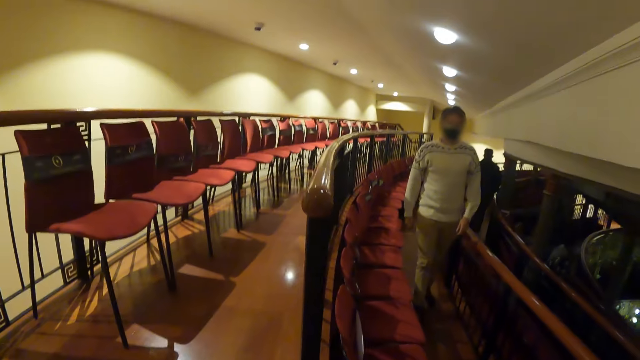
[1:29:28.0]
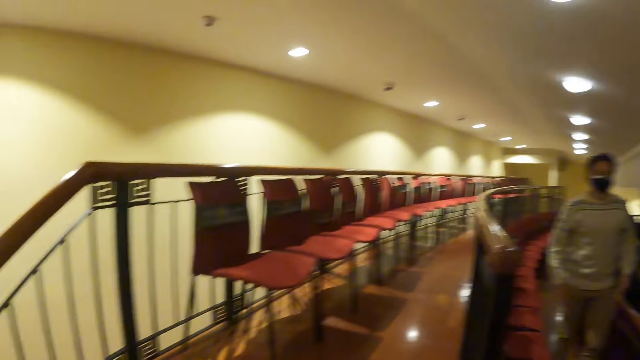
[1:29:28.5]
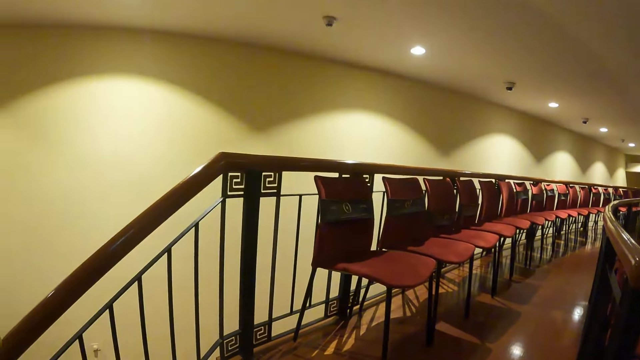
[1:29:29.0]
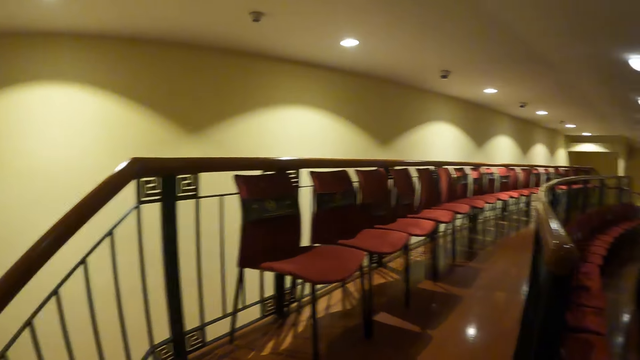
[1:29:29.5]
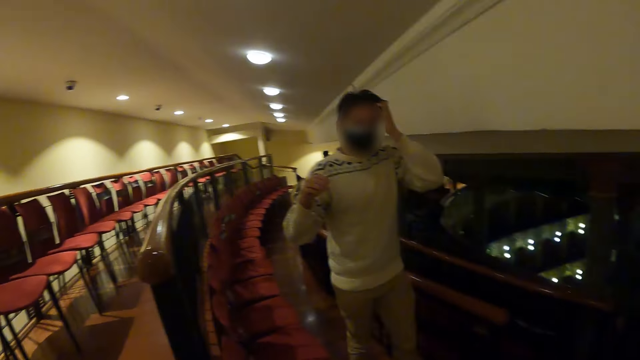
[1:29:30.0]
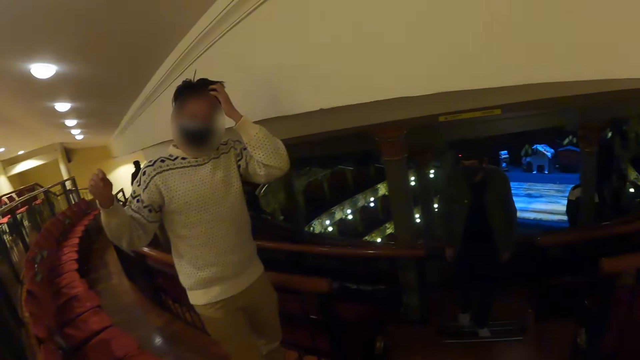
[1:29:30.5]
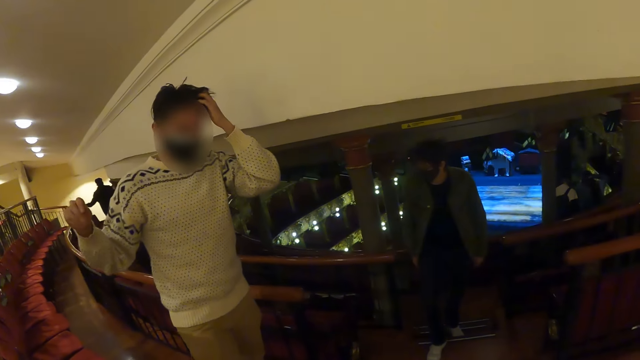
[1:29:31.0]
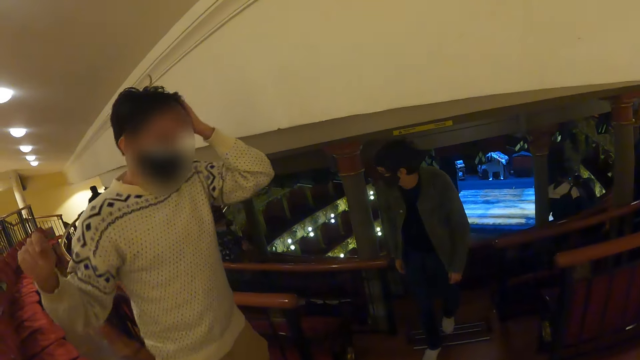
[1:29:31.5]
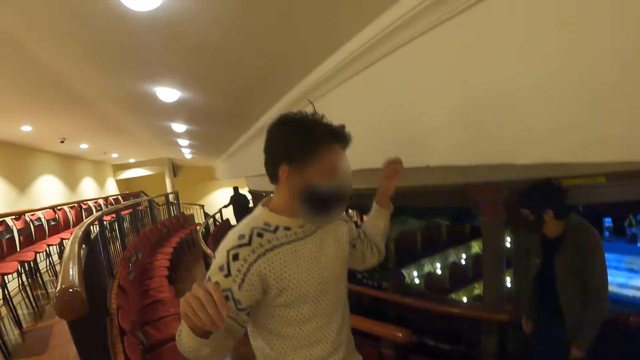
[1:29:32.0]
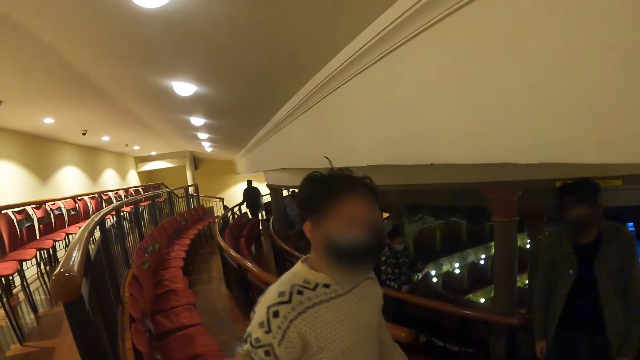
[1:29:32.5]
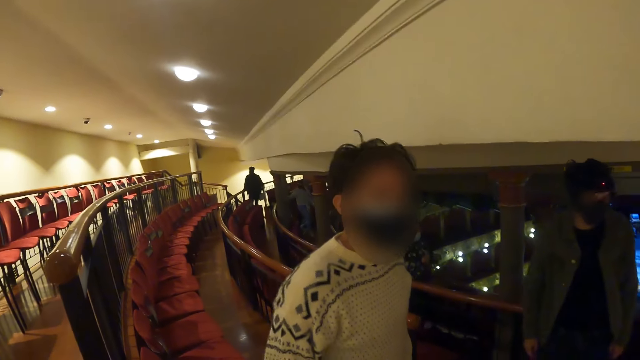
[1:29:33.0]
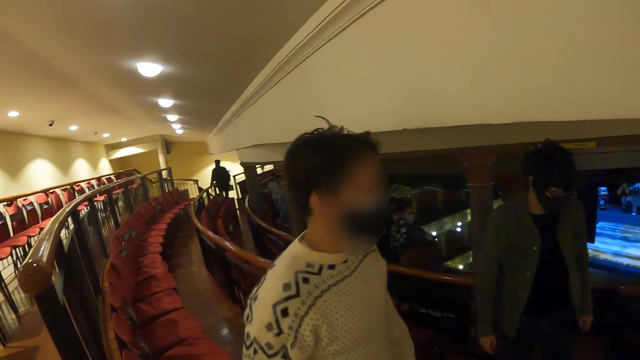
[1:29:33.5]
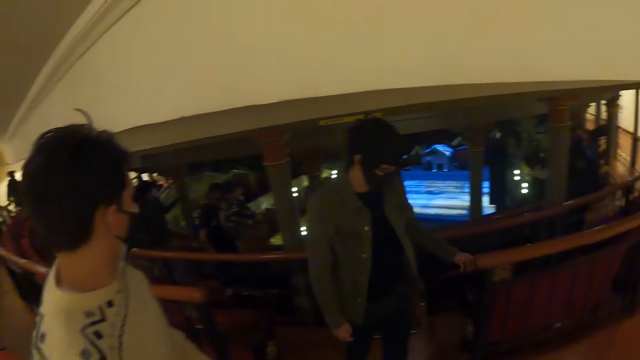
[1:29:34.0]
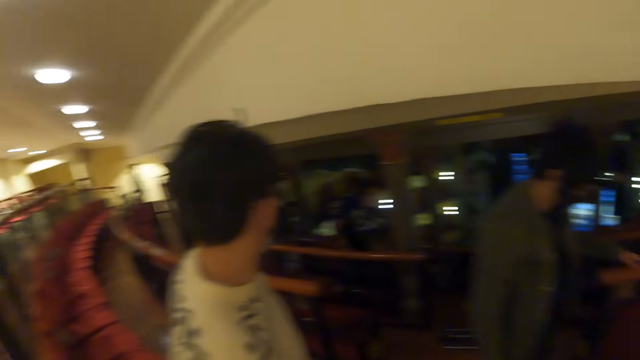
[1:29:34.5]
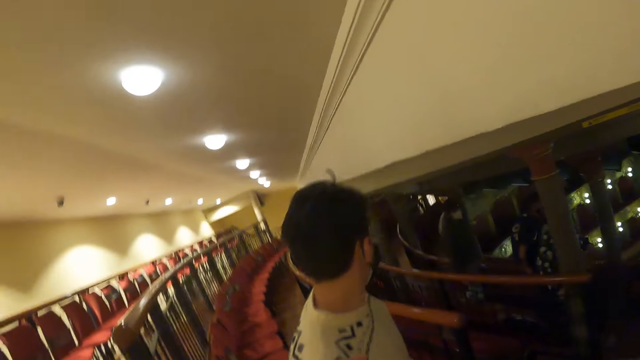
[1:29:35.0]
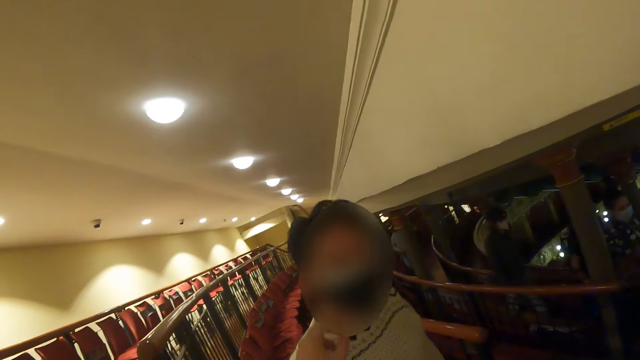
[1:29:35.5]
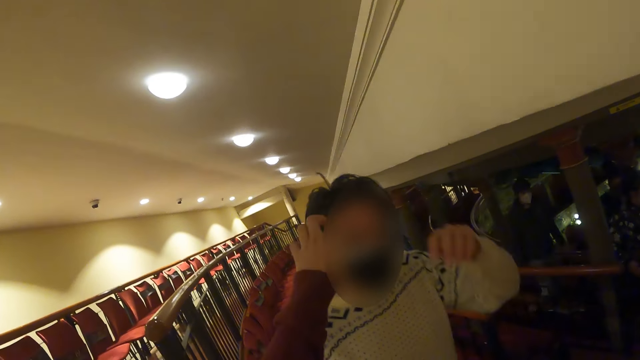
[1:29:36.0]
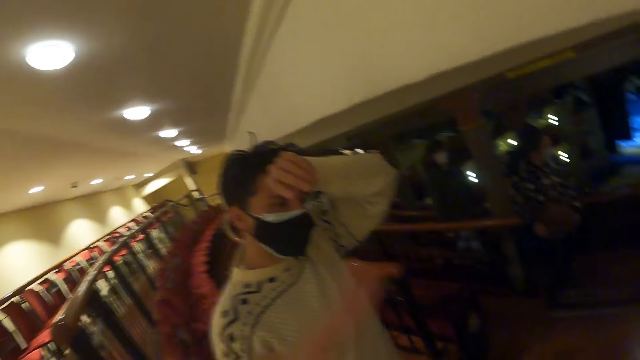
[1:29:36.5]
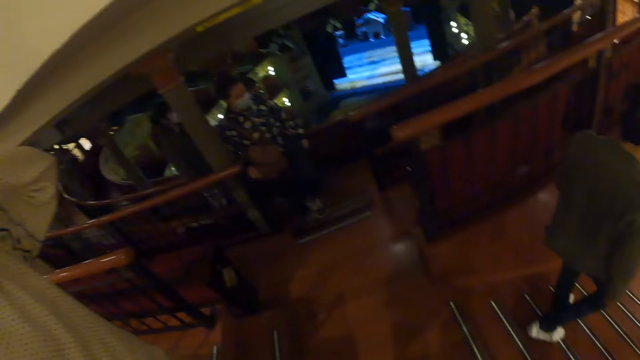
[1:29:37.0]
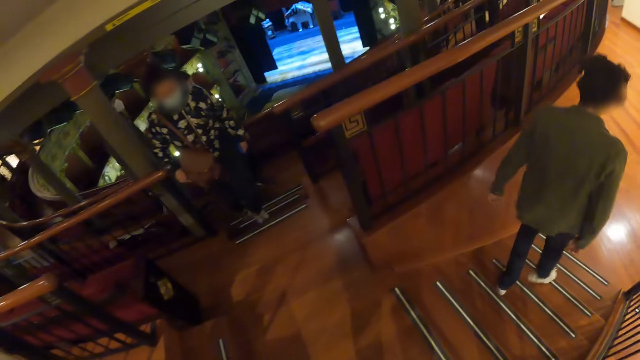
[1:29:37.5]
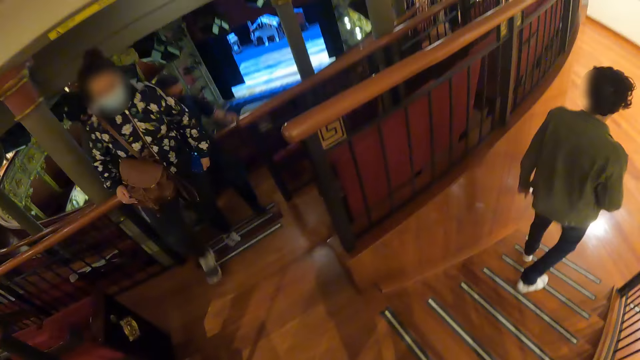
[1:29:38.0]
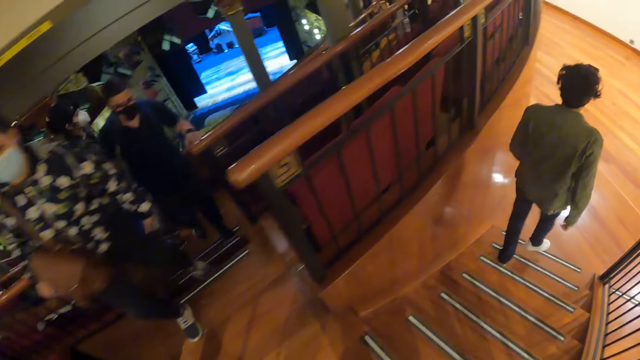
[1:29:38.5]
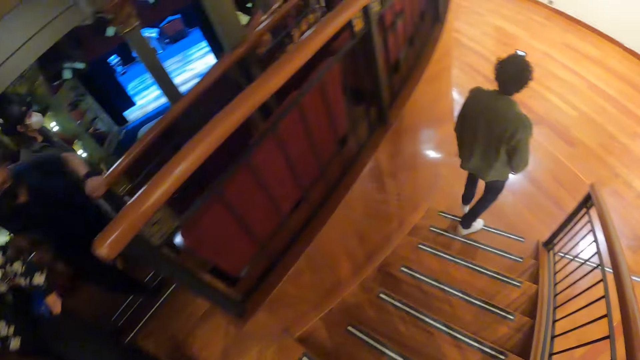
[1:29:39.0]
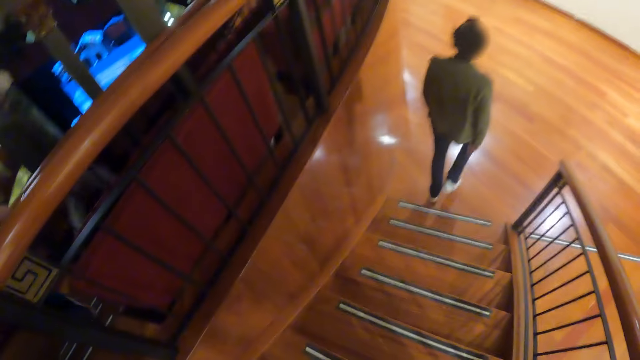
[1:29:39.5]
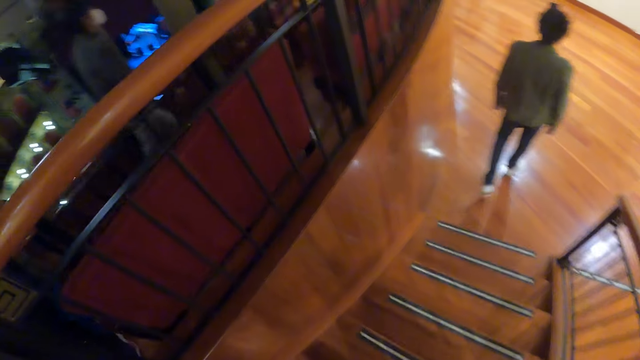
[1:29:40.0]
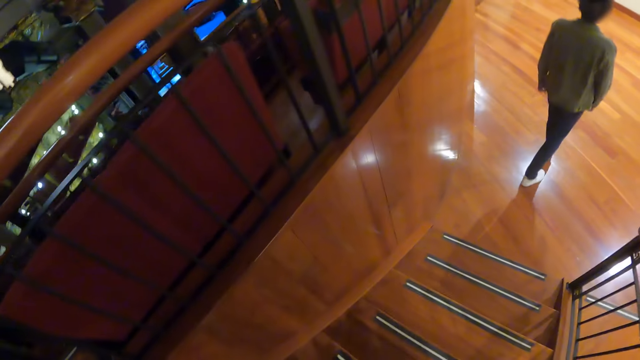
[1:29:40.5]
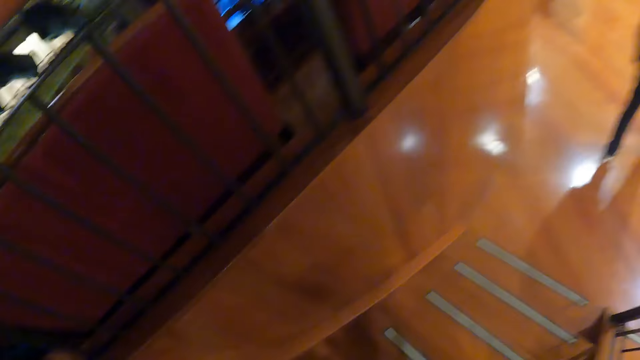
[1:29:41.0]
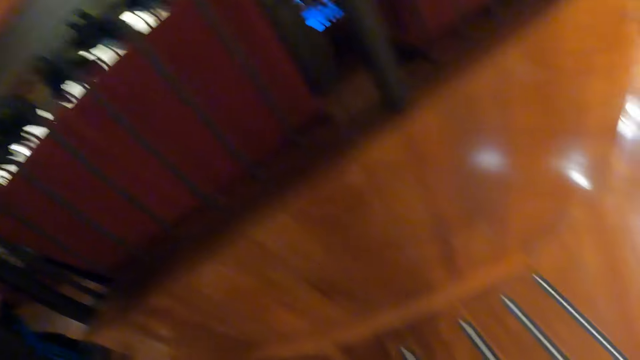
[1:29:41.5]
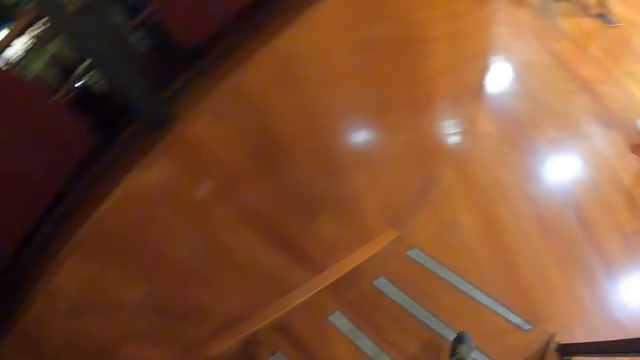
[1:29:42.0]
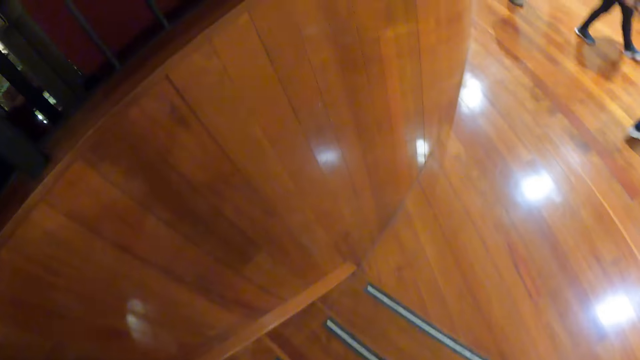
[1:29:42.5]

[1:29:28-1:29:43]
A person walks in a room. The camera wearer walks around the room. They stare at a man. The person lifts up hands. Another person walks down stairs. Another person walks in a room. The camera wearer looks around the room. They walk downstairs.

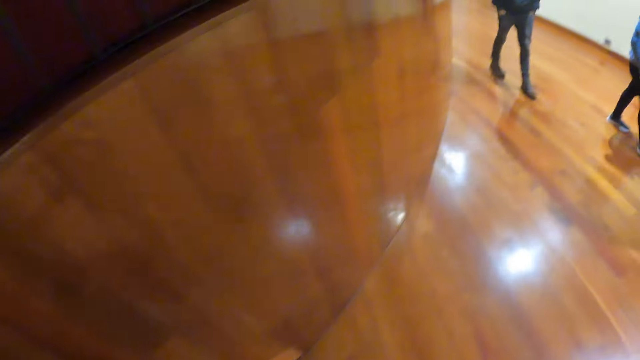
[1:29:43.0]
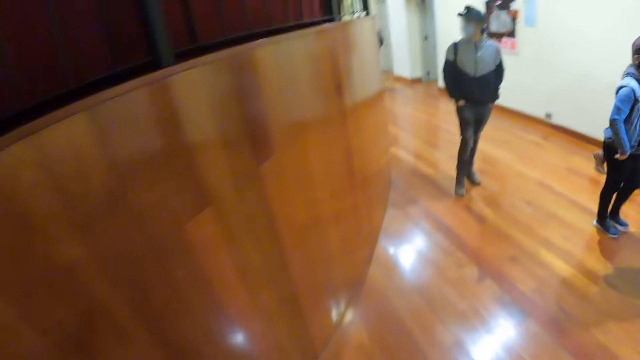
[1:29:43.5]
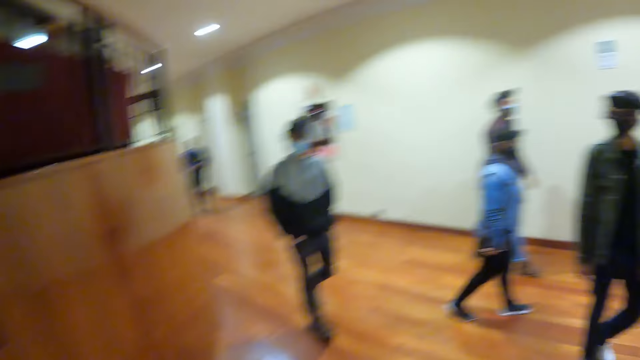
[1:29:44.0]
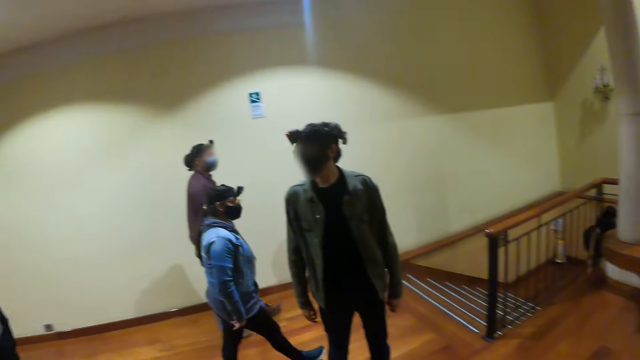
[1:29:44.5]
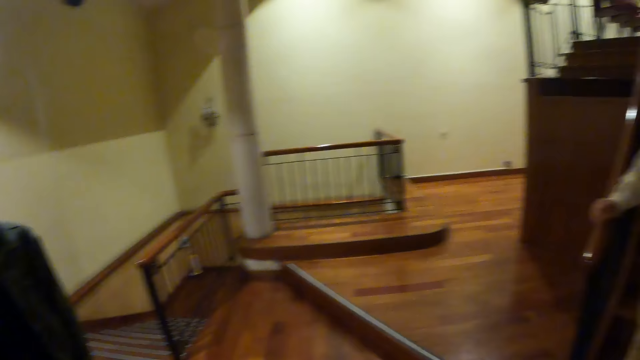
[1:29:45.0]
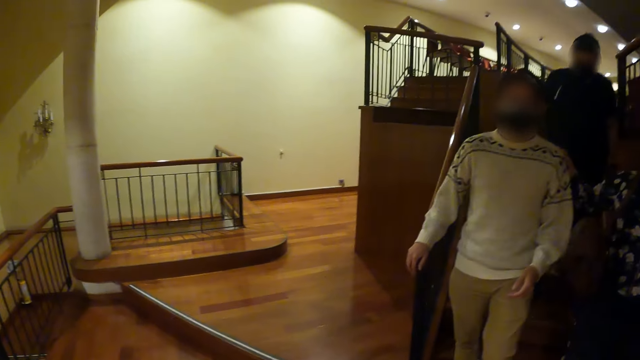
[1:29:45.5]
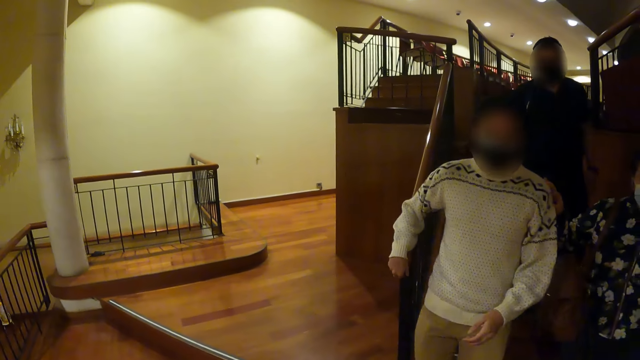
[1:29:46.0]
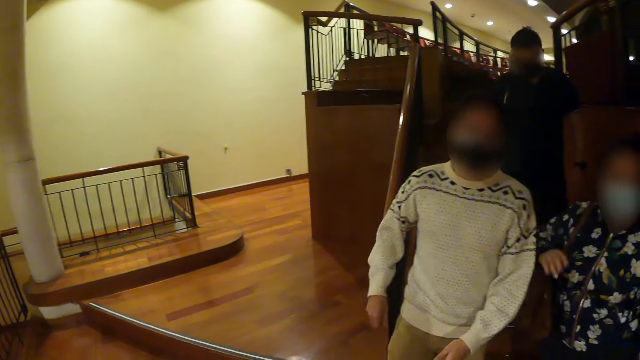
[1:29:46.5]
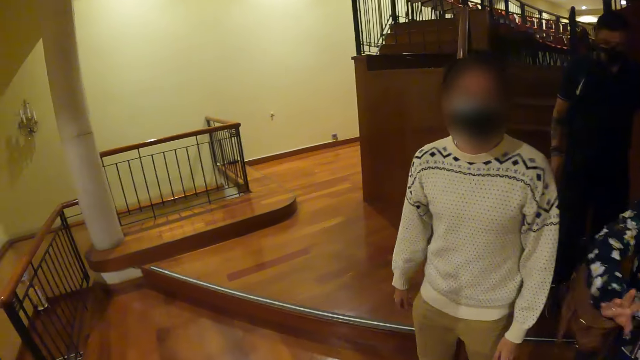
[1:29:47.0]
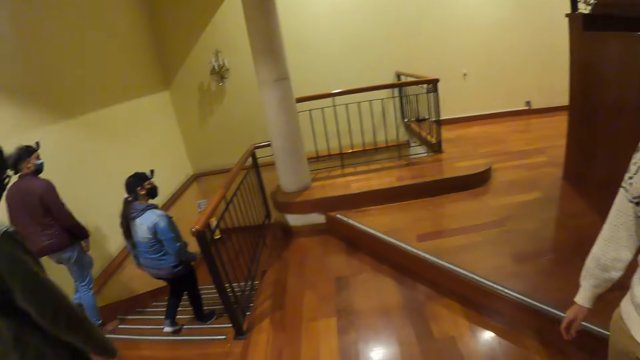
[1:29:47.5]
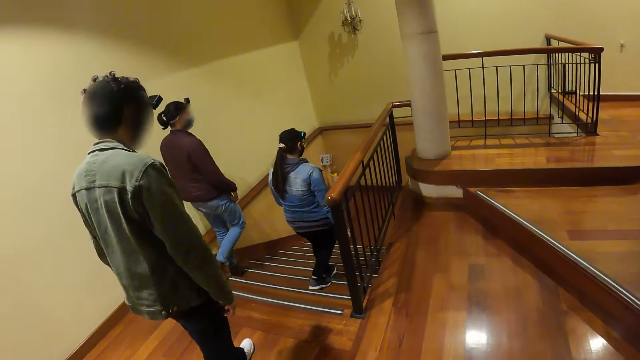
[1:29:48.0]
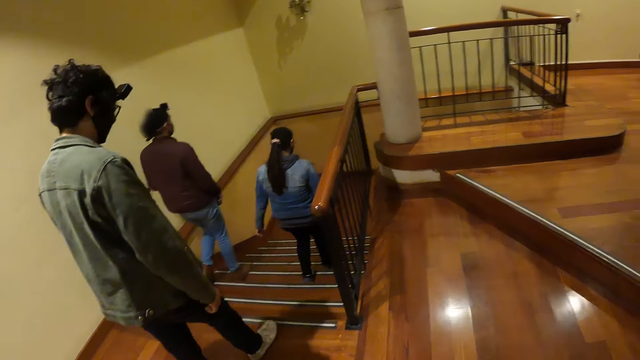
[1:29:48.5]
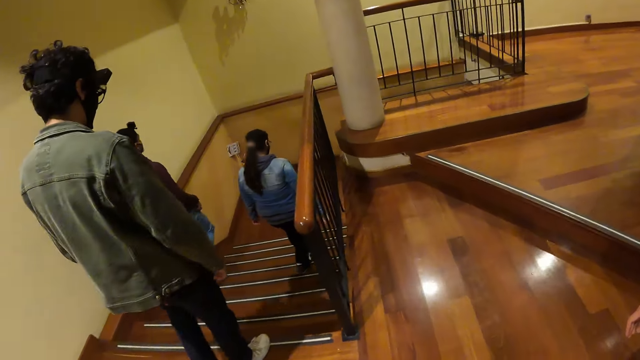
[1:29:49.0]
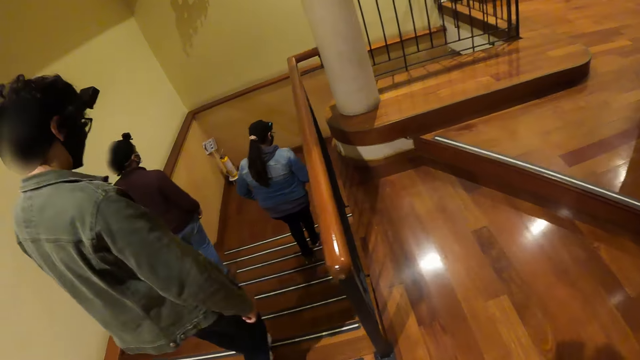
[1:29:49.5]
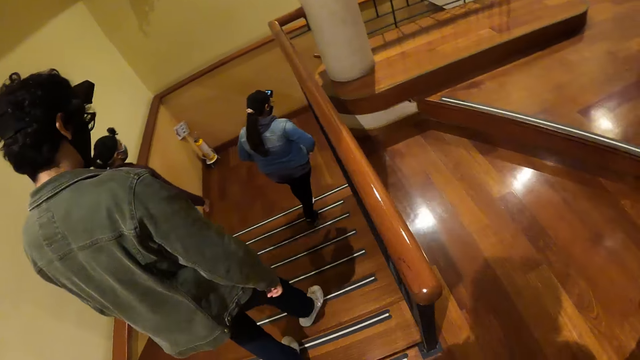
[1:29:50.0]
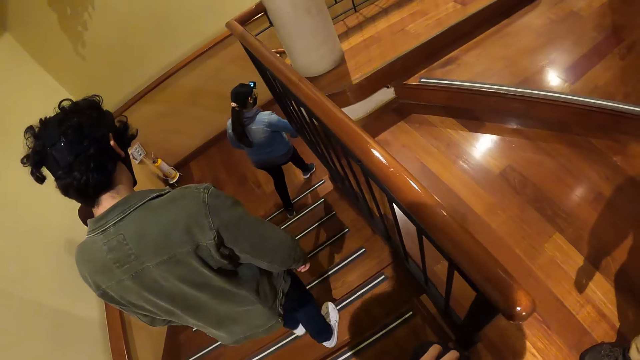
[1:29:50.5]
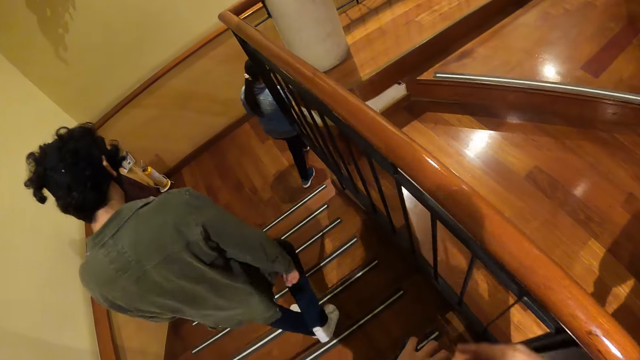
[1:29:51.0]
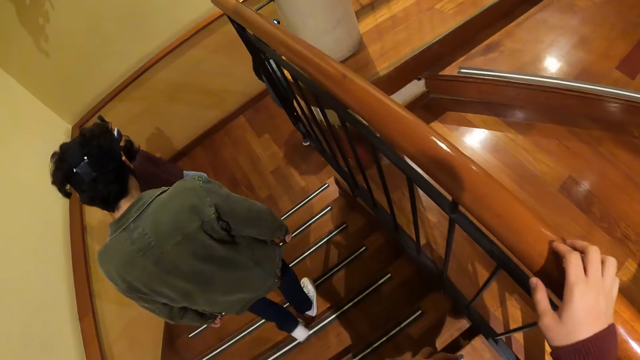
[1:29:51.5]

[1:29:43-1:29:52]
A person interacts with people. The camera wearer looks around the room. Another person interacts with a third person. The first person walks down stairs. The camera wearer walks downstairs.
